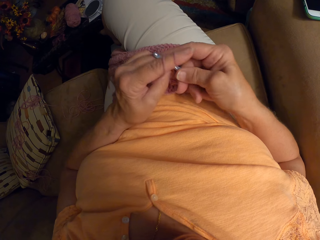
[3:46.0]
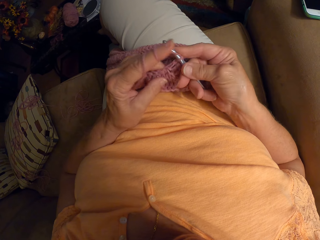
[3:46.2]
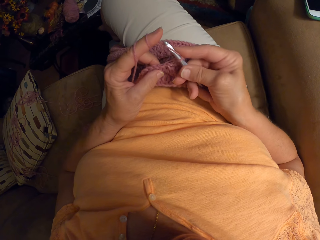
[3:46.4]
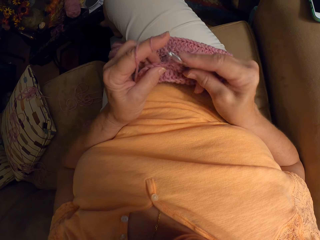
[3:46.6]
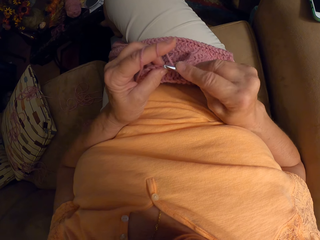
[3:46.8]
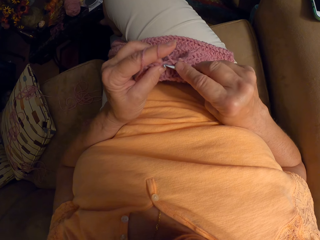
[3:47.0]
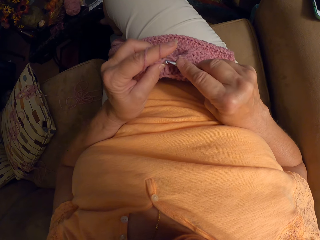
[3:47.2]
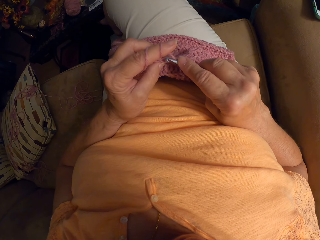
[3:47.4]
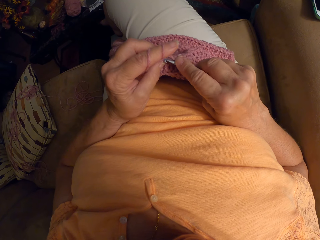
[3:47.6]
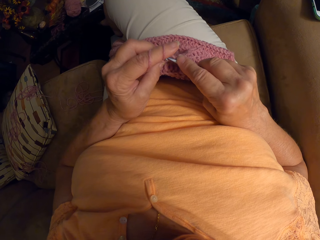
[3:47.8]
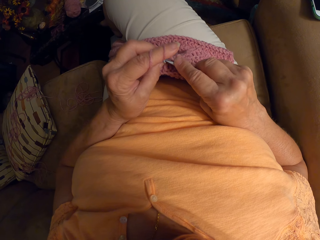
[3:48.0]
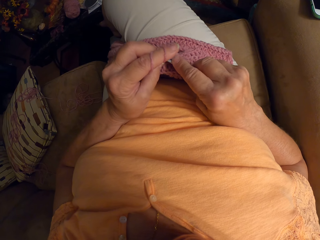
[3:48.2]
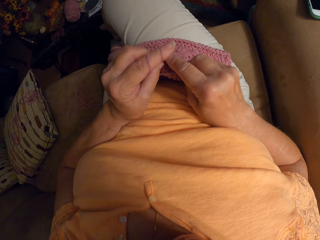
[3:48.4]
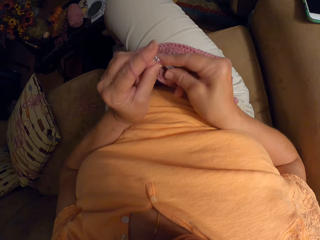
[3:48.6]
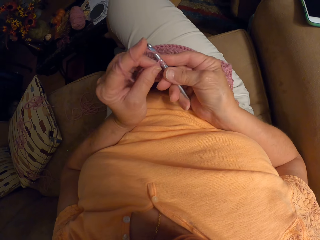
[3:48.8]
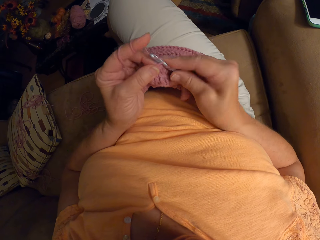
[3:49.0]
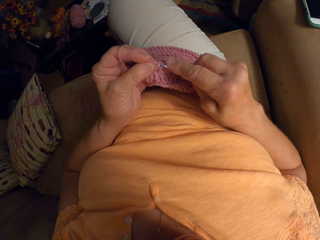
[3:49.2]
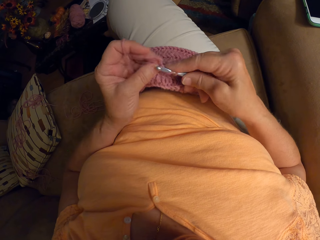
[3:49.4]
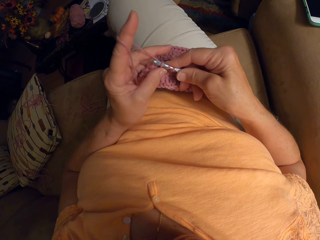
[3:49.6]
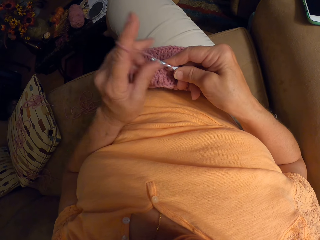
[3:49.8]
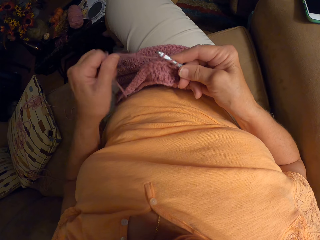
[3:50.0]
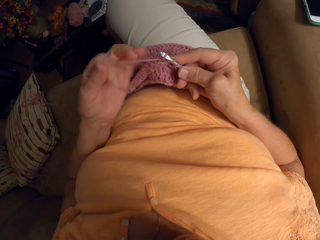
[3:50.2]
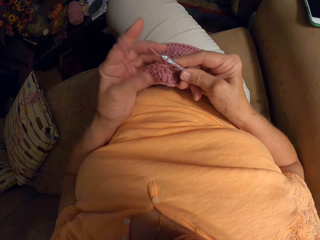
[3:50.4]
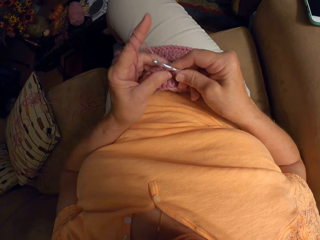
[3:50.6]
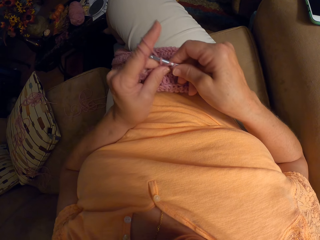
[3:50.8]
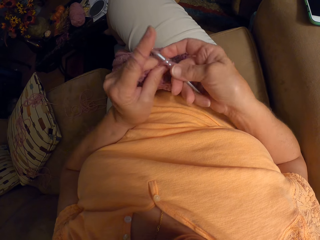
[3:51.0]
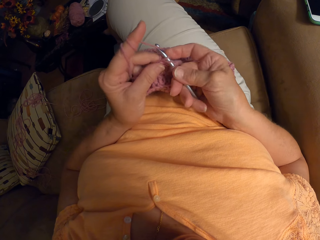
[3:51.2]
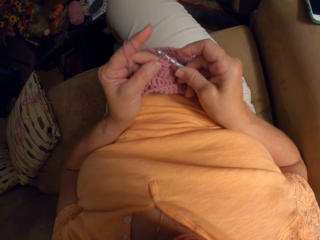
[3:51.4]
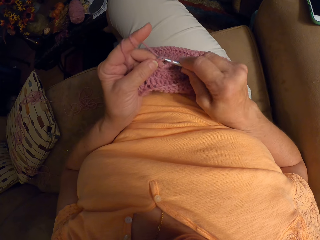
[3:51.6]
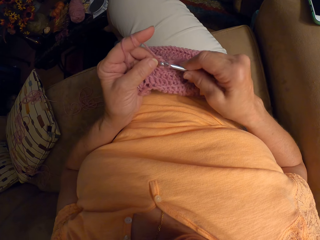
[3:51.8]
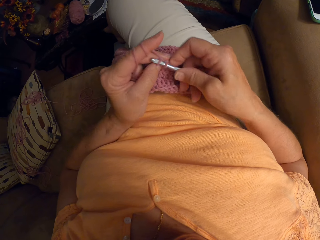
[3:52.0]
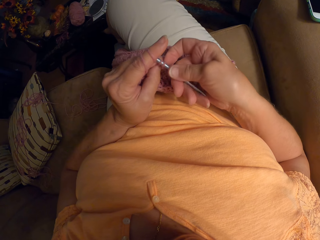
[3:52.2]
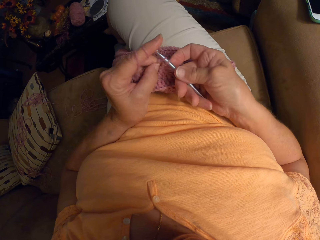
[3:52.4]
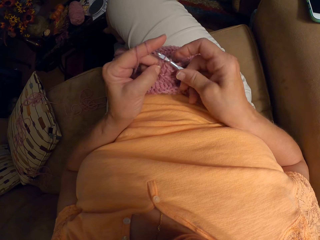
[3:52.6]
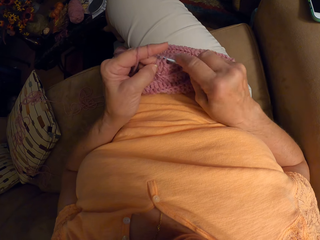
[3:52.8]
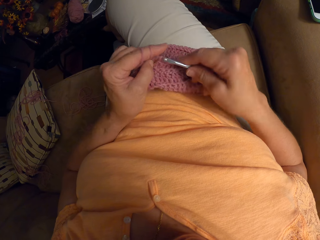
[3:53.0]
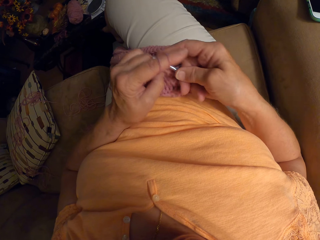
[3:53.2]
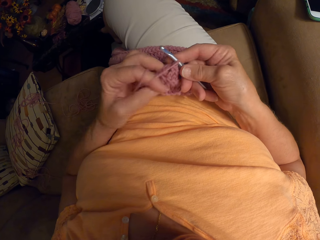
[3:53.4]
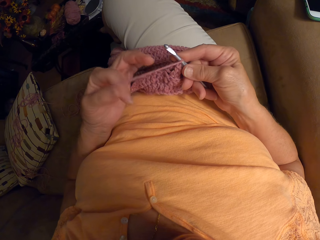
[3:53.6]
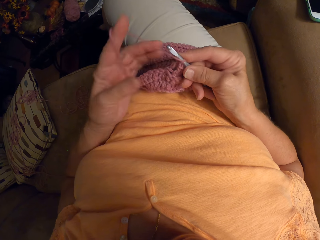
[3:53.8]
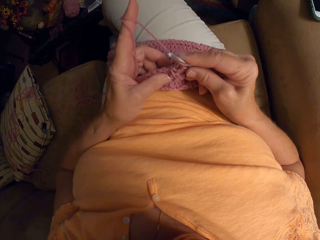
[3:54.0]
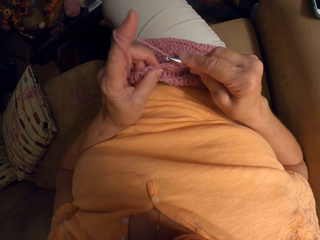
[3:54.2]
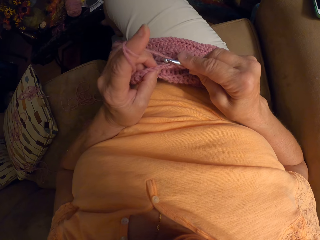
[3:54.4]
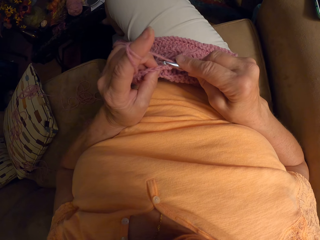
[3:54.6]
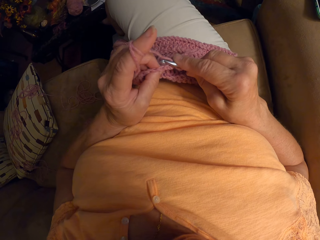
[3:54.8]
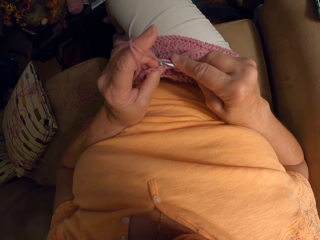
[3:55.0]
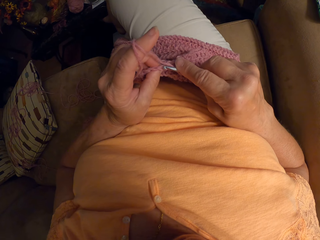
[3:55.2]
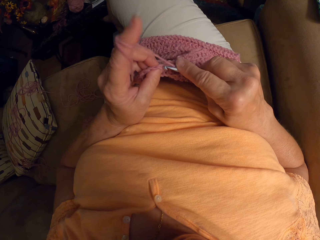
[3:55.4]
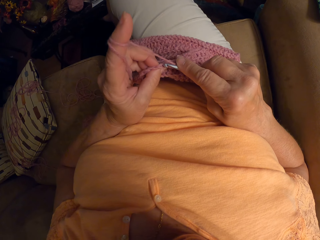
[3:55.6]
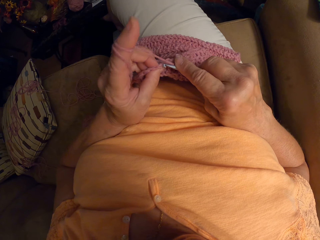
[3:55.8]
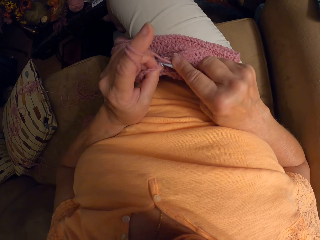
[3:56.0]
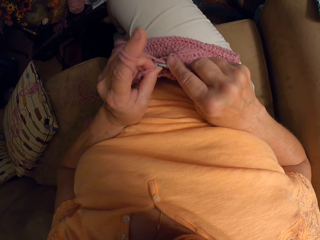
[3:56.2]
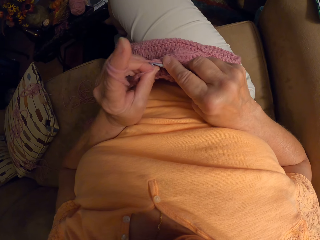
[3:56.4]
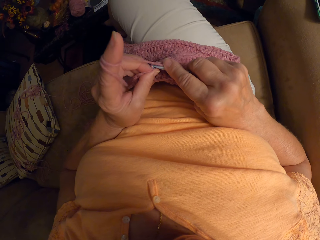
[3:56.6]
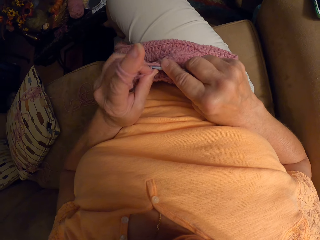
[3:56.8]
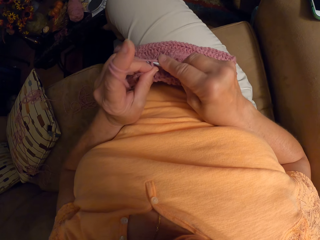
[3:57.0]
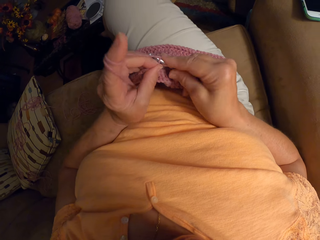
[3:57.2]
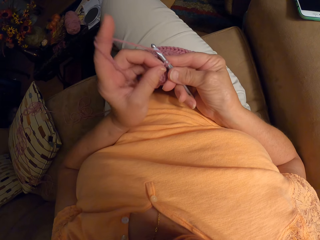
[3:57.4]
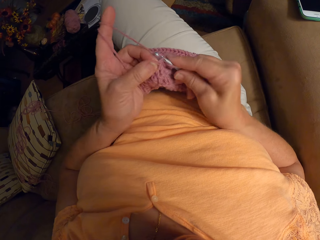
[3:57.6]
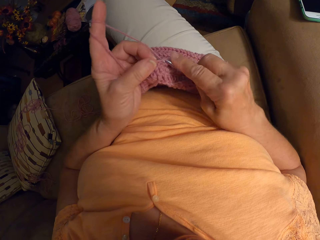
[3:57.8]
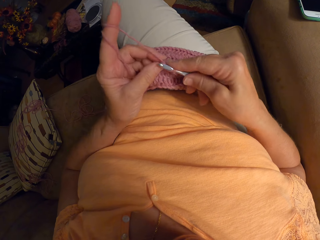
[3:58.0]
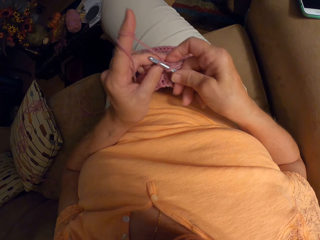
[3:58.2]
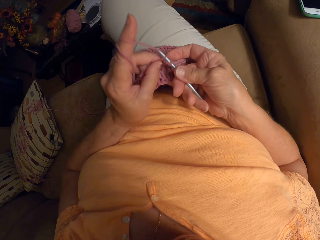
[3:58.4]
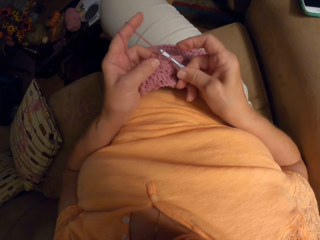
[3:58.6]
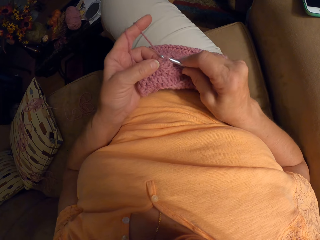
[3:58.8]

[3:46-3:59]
The camera wearer lets go of the knitted yarn. She rolls the yarn on her finger. She holds the knitted yarn with her fingers. She knits the yarn with a knitting needle. She lets go of the knitted yarn. She rolls the yarn on her finger. She holds the knitted yarn with her fingers. She knits the yarn with the knitting needle.

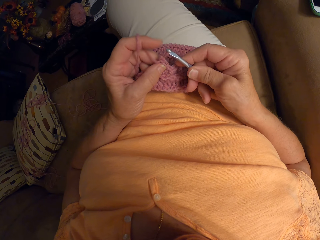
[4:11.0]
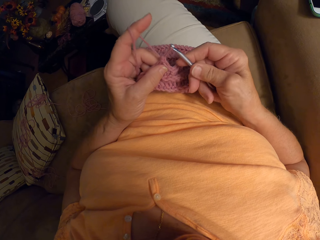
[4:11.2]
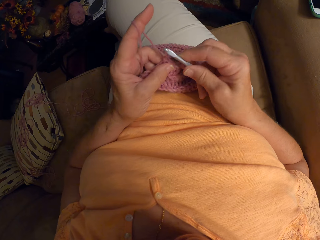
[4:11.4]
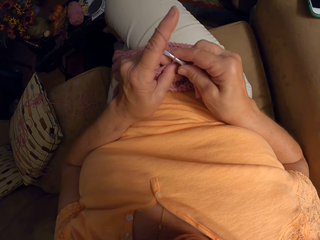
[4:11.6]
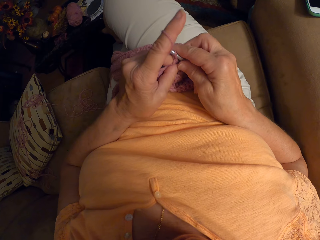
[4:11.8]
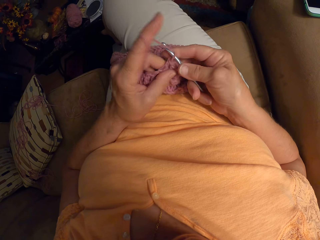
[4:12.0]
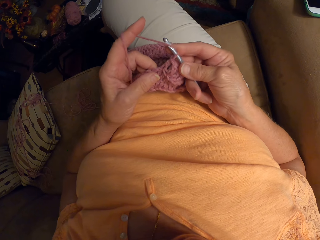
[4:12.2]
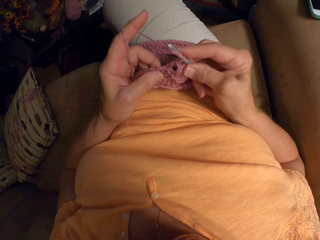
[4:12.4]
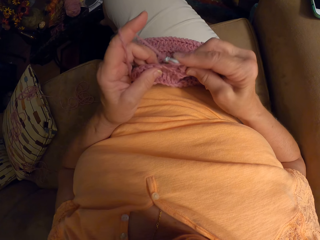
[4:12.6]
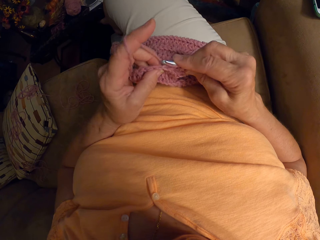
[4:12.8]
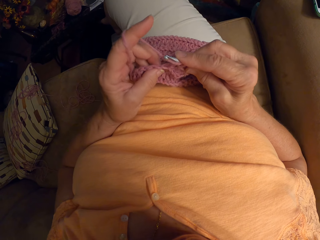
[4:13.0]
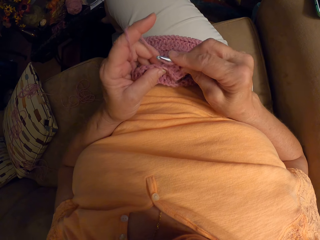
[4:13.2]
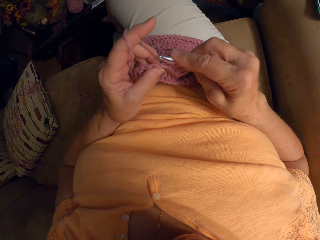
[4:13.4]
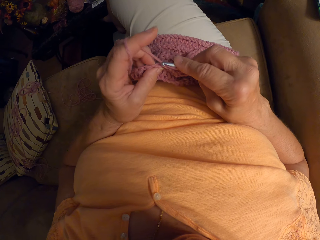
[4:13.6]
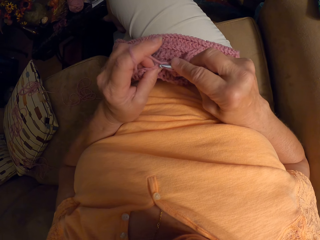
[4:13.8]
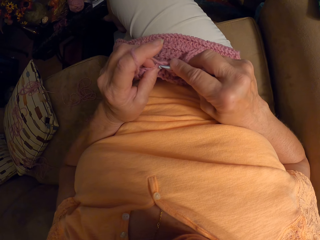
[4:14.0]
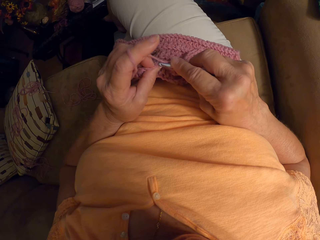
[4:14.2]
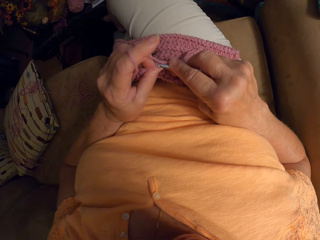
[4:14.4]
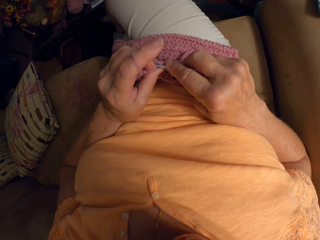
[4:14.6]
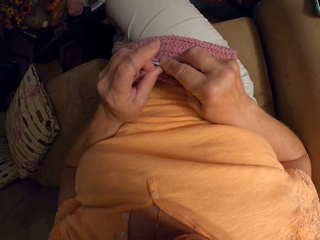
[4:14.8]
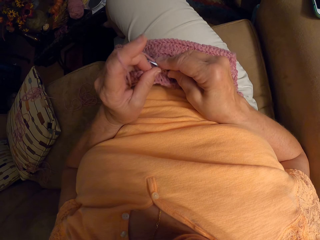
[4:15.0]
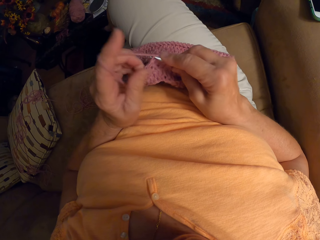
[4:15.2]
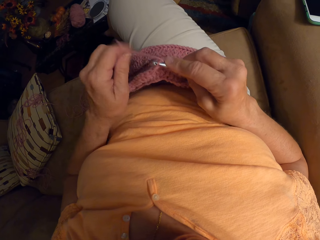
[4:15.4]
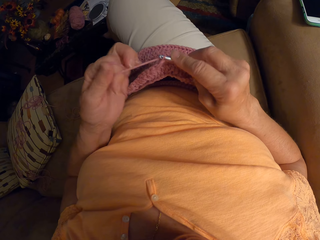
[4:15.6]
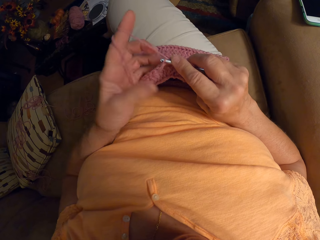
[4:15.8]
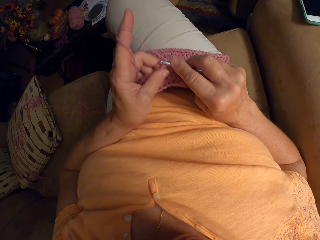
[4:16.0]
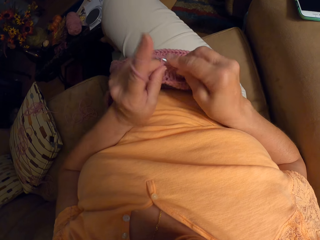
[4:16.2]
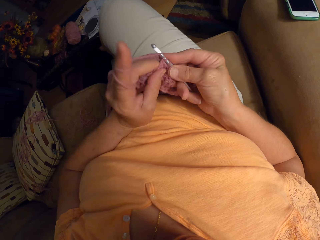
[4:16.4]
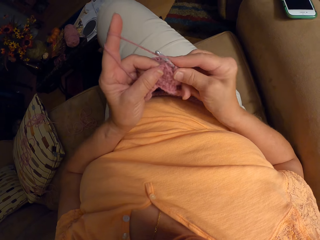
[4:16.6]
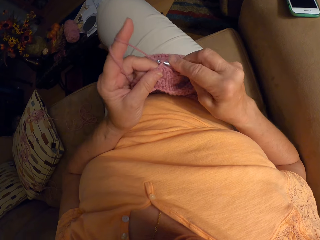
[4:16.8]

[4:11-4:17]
The camera wearer lets go of the knitted yarn. She rolls the yarn on her finger. She holds the knitted yarn with her fingers.

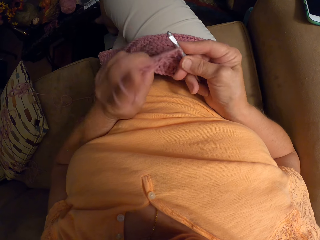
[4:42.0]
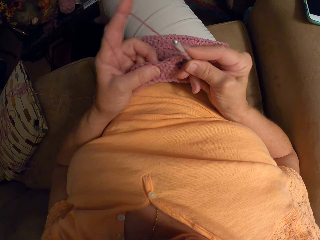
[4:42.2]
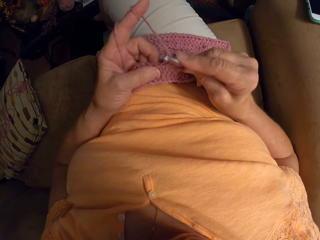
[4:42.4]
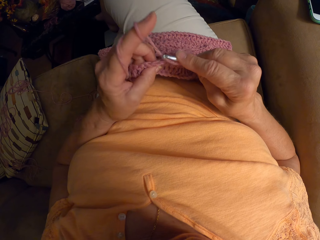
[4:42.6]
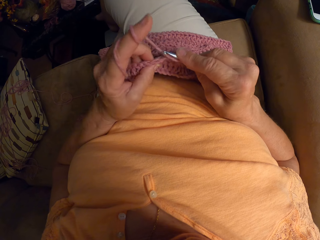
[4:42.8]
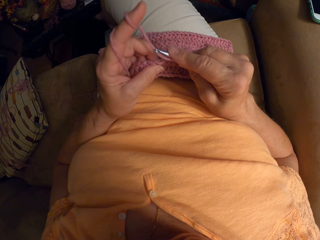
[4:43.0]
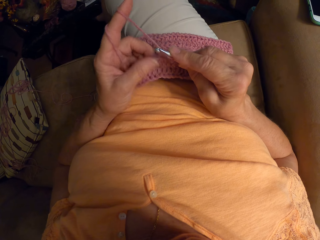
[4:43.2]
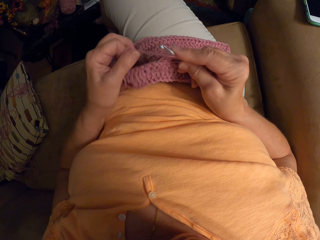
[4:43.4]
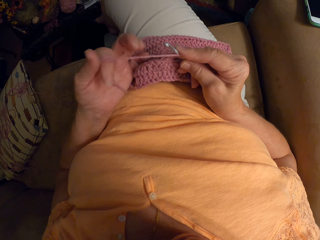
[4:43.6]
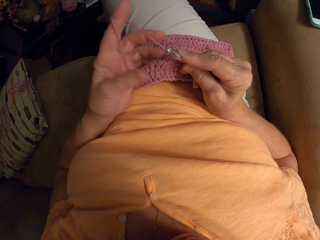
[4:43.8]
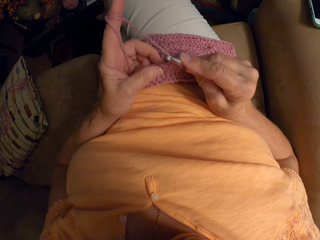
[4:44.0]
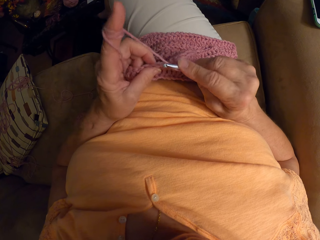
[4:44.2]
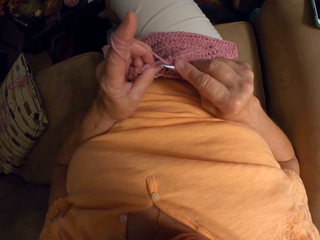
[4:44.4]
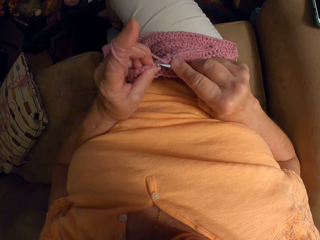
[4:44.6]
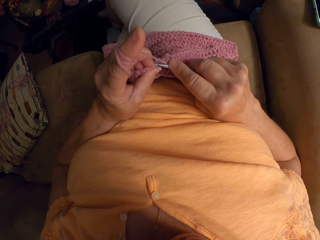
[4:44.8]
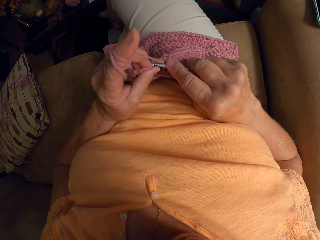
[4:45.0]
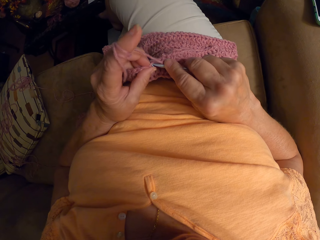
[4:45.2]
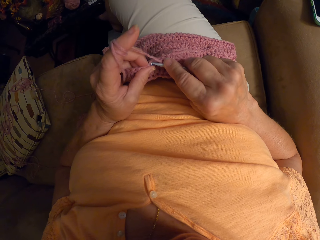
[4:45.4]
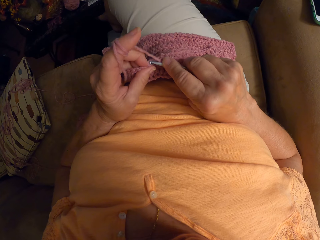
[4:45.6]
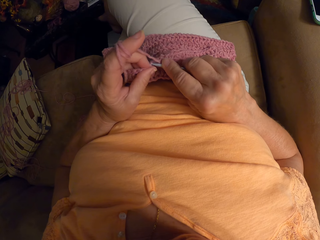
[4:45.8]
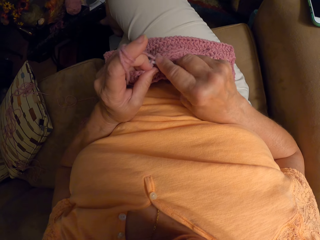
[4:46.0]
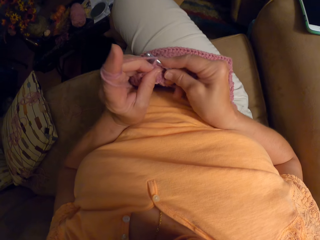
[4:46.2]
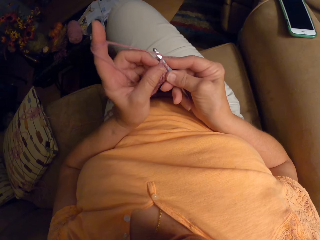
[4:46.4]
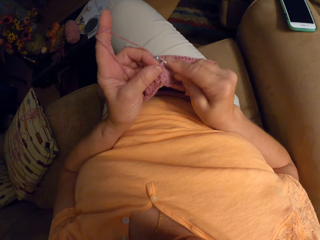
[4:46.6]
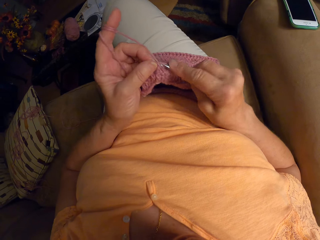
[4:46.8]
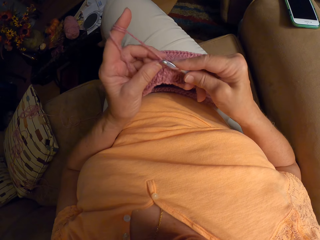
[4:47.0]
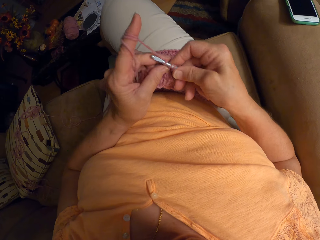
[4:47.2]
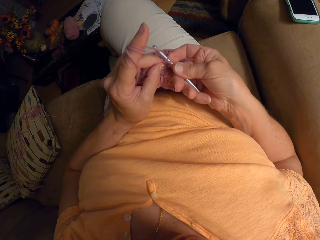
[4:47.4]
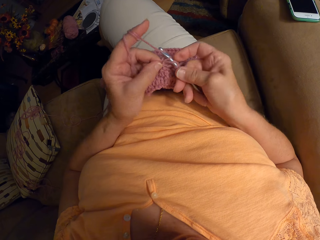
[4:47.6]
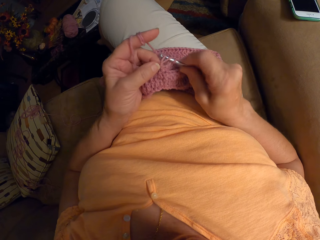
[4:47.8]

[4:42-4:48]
The camera wearer lets go of the knitted yarn. She rolls the yarn on her finger. She holds the knitted yarn with her fingers. She knits a garment using a knitting needle.
